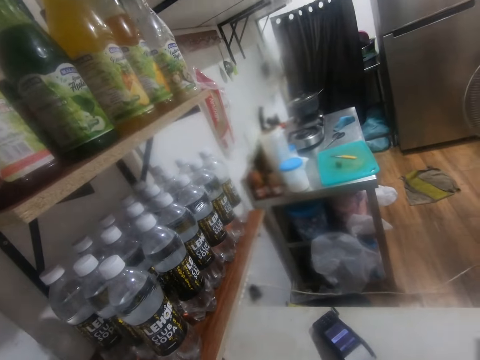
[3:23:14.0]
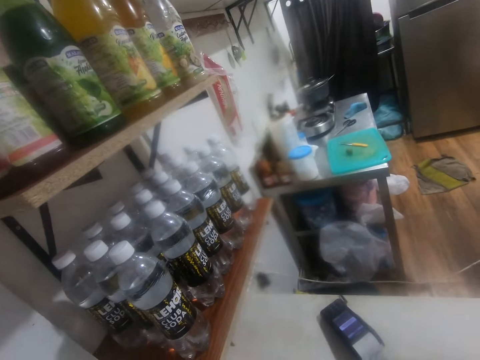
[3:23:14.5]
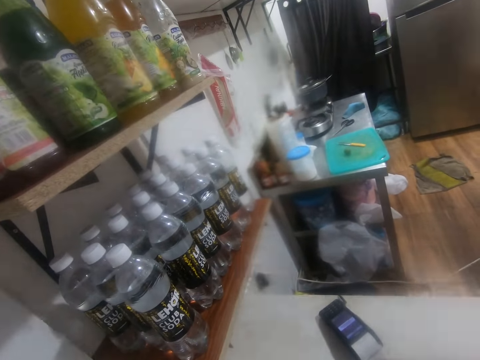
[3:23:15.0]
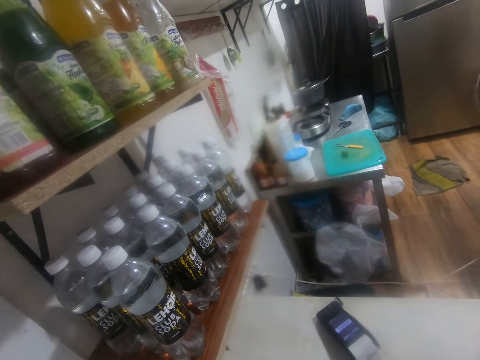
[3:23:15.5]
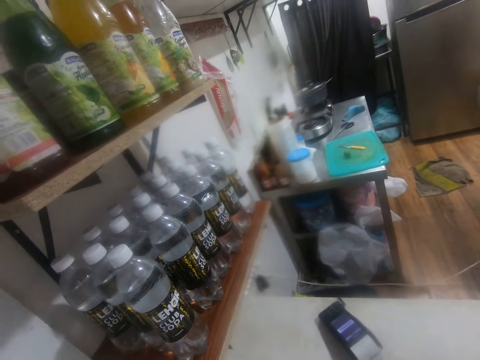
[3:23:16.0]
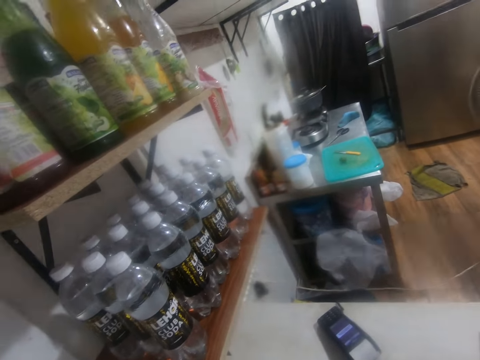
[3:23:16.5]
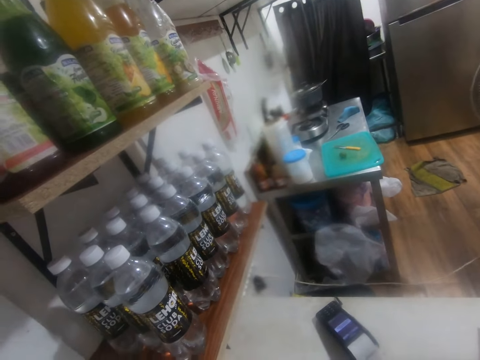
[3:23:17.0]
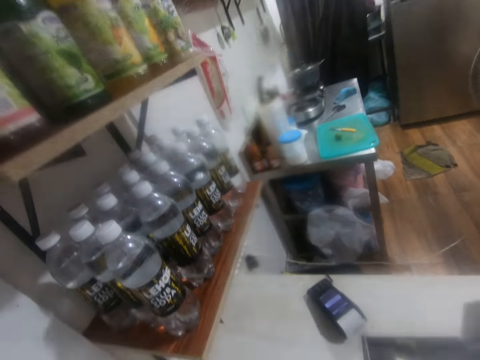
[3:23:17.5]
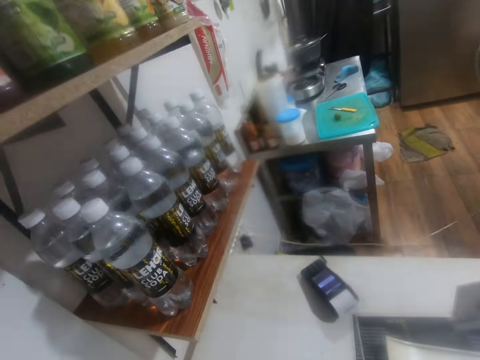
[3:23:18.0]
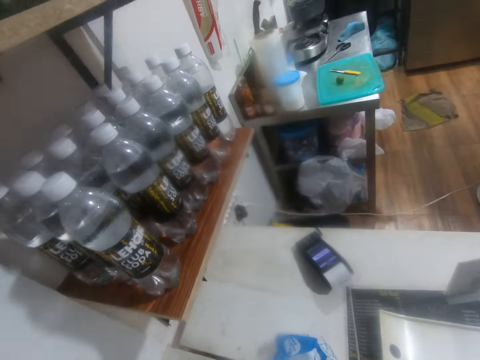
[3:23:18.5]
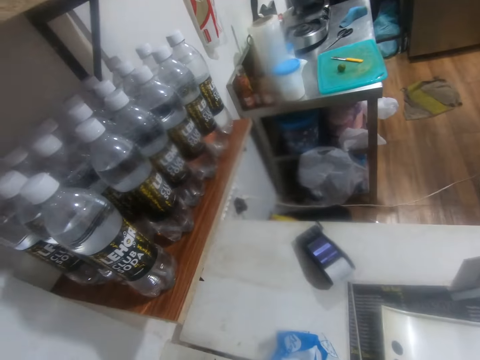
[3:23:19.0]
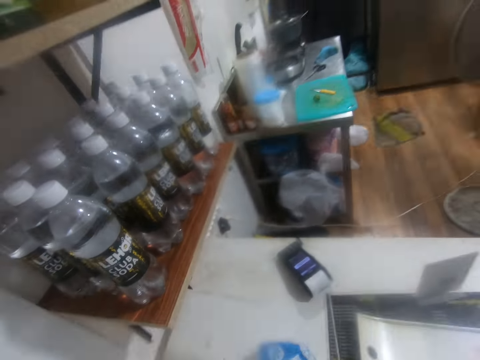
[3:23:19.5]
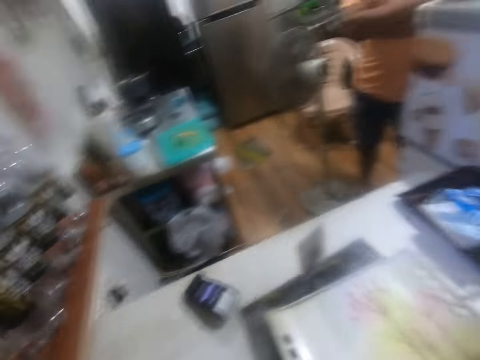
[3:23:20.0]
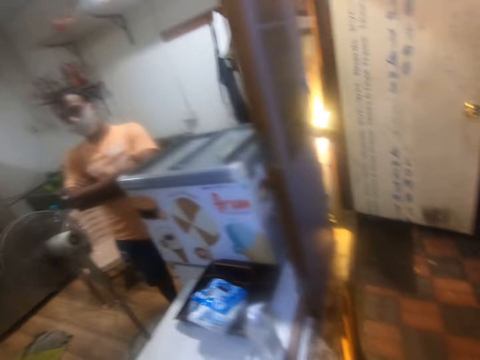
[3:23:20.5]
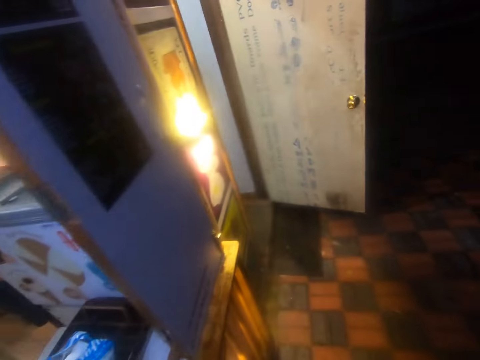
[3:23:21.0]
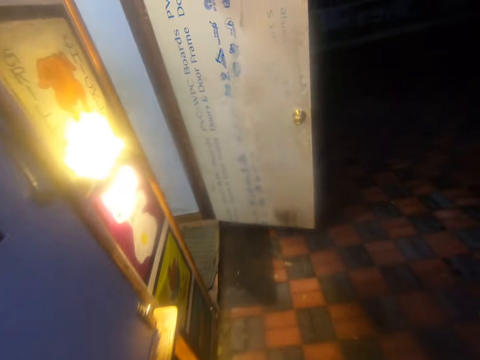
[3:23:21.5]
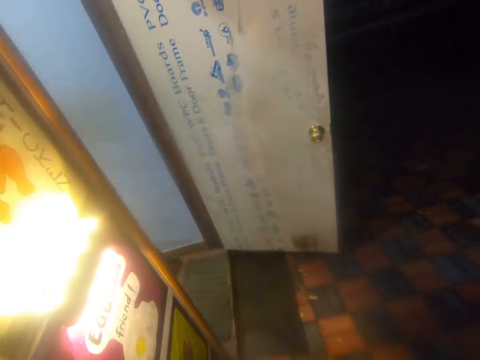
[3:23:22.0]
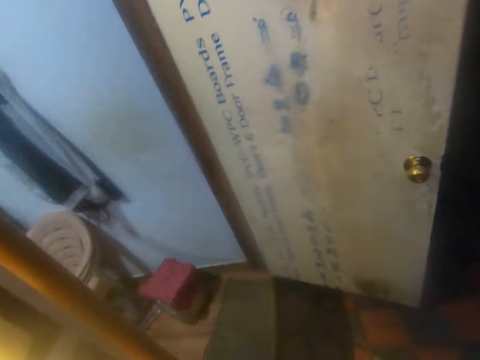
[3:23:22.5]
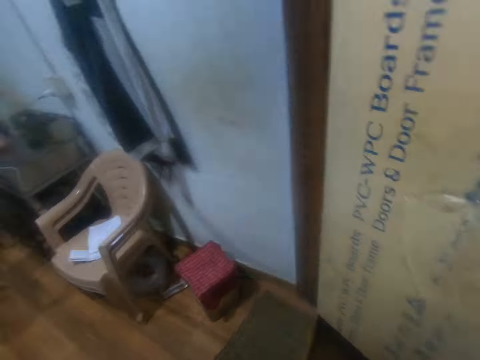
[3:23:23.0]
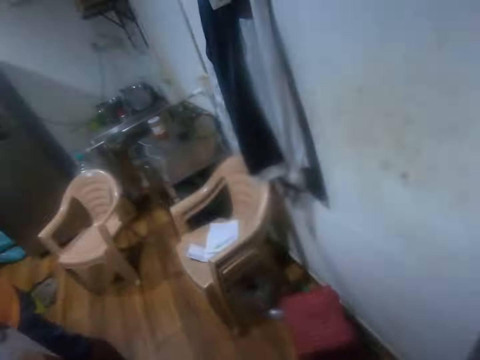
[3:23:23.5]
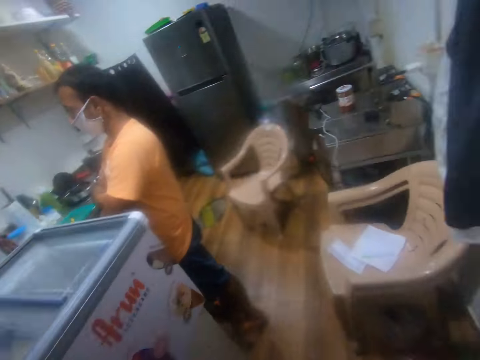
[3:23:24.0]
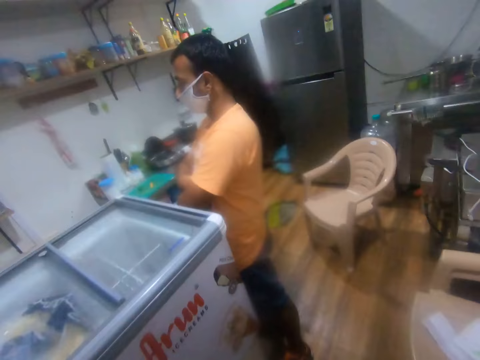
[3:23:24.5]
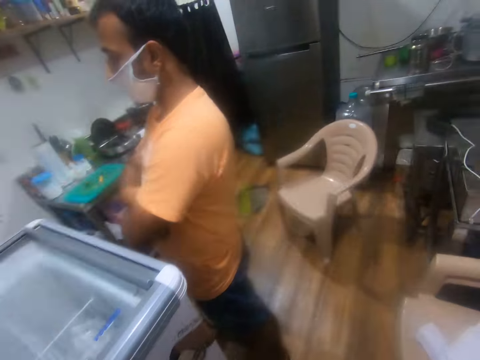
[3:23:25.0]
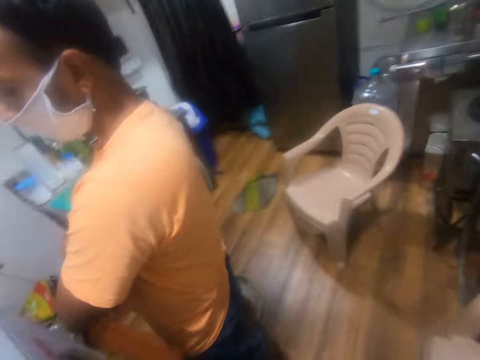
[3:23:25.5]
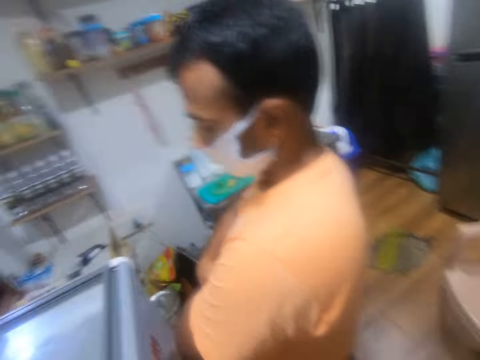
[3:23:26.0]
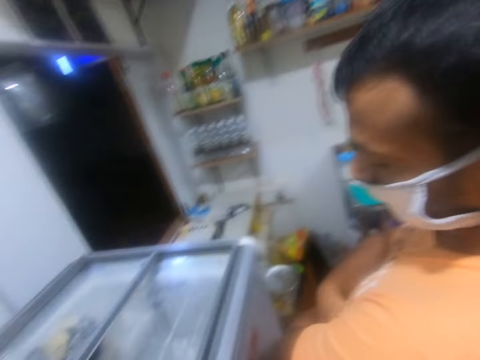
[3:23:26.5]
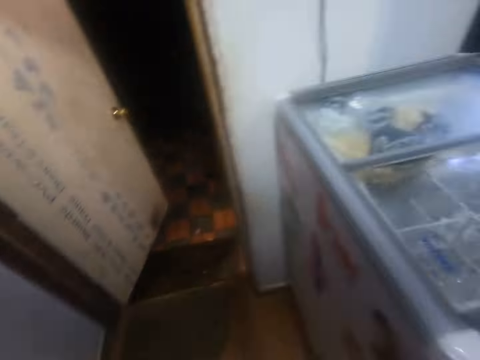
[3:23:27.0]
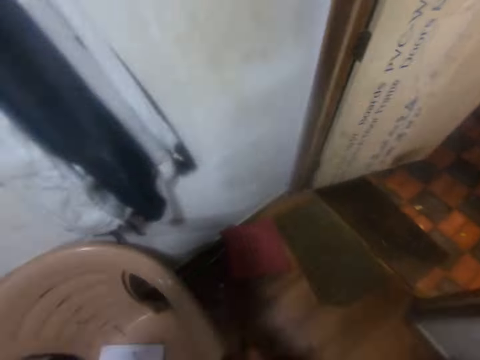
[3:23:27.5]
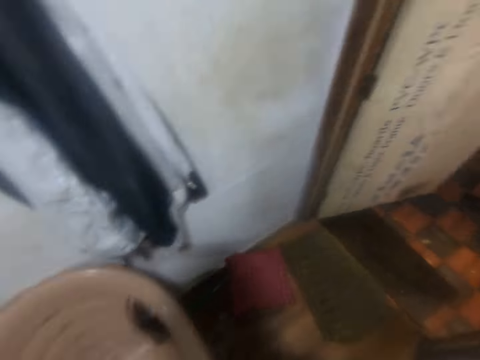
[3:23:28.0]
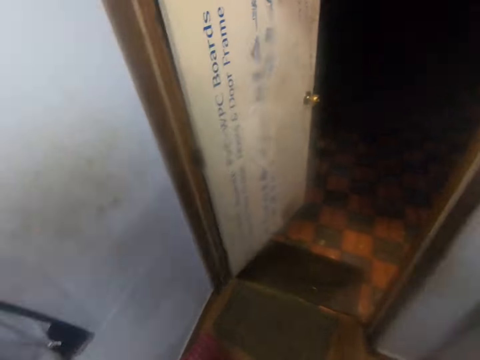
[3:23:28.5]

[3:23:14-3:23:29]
The camera wearer walks on the floor. They enter the kitchen. They interact with a man.

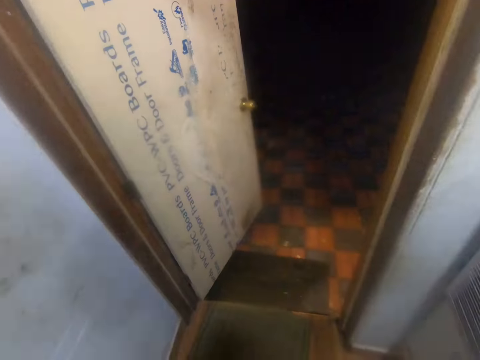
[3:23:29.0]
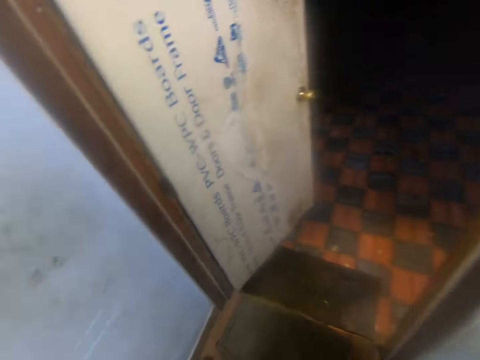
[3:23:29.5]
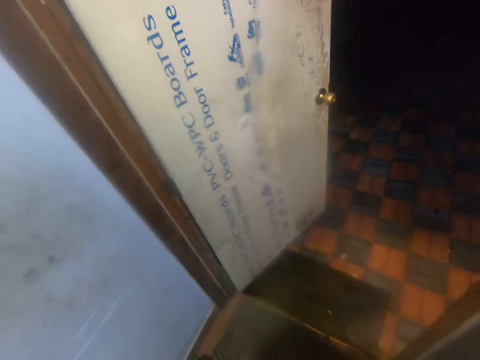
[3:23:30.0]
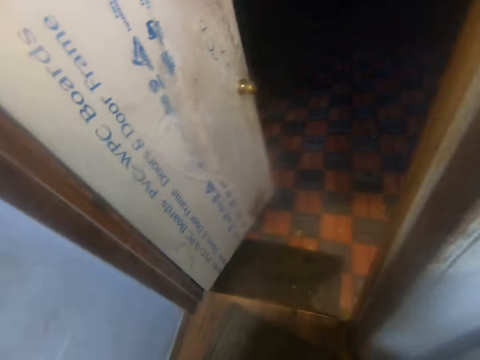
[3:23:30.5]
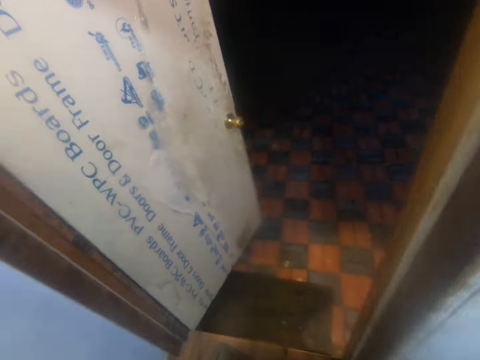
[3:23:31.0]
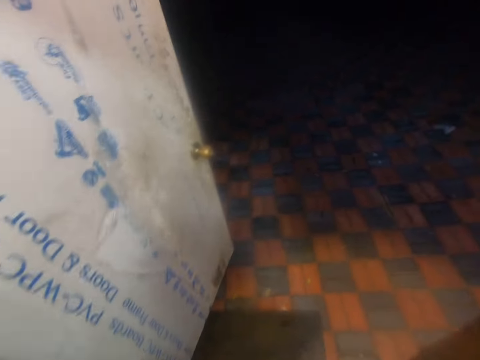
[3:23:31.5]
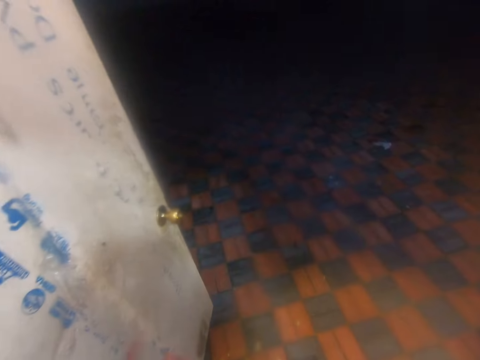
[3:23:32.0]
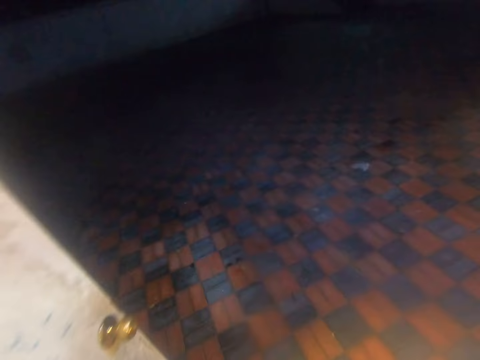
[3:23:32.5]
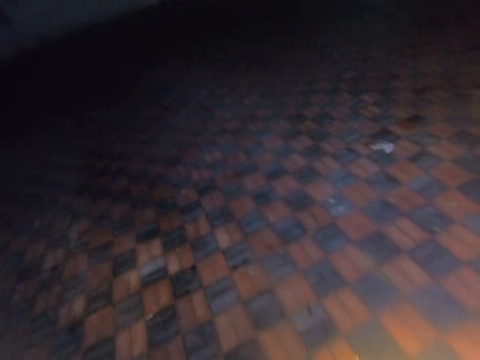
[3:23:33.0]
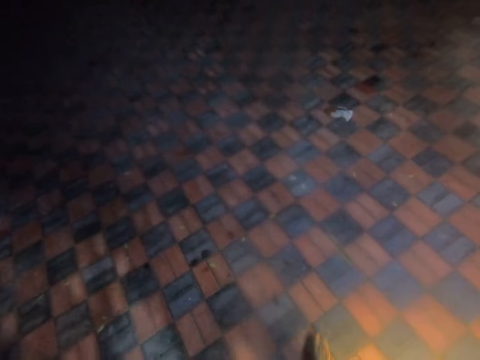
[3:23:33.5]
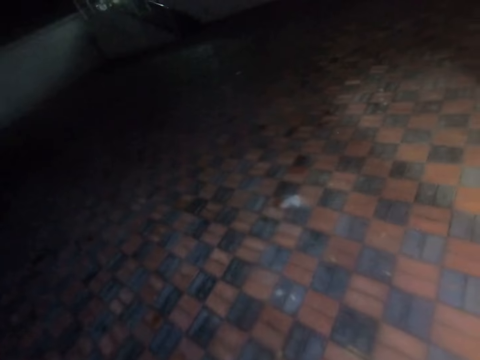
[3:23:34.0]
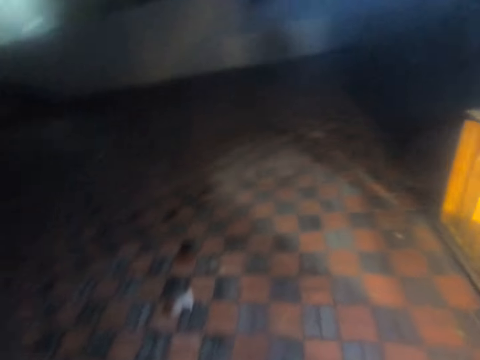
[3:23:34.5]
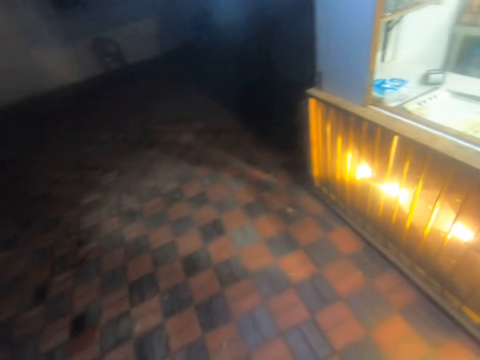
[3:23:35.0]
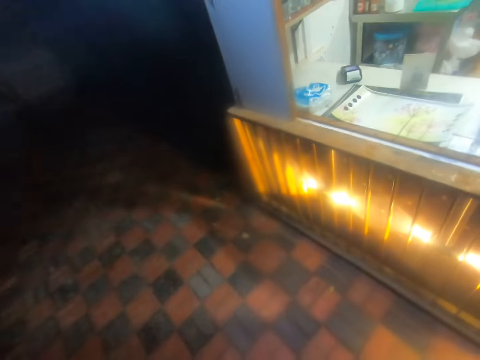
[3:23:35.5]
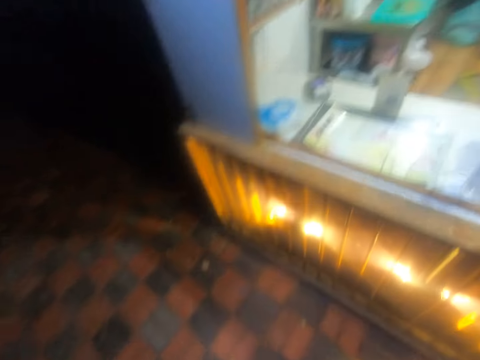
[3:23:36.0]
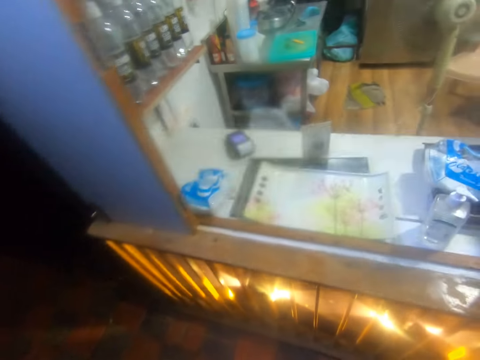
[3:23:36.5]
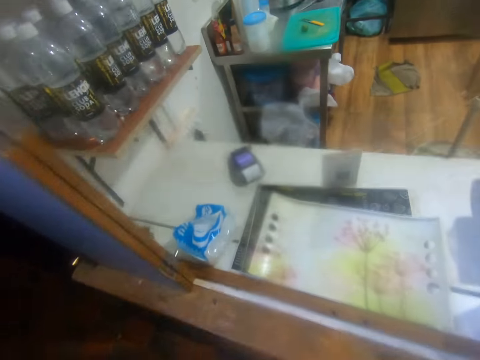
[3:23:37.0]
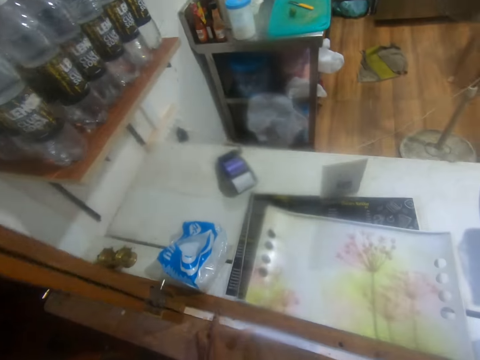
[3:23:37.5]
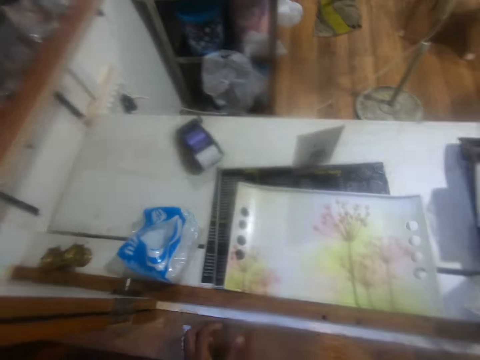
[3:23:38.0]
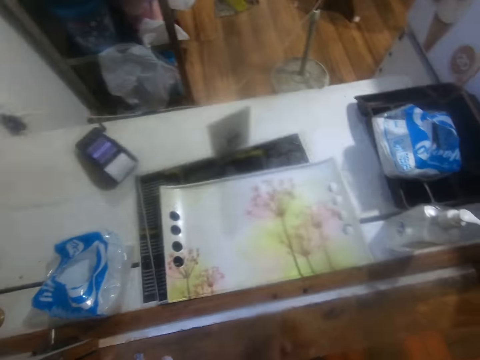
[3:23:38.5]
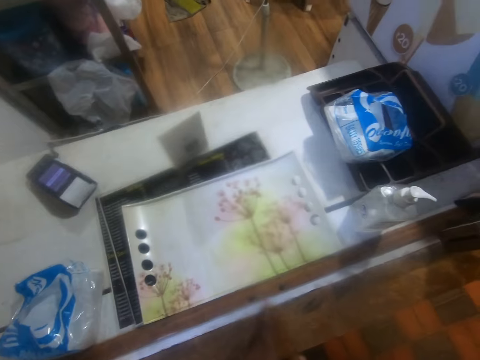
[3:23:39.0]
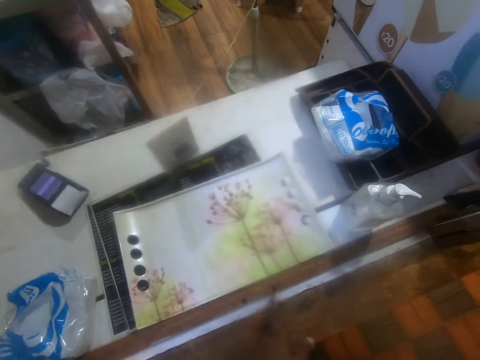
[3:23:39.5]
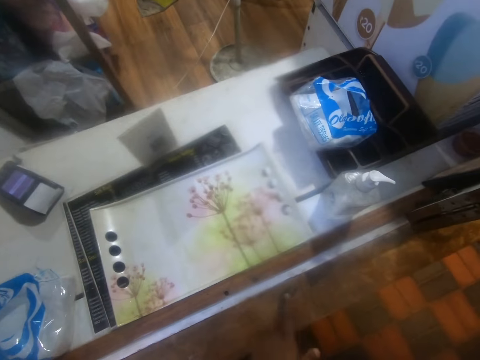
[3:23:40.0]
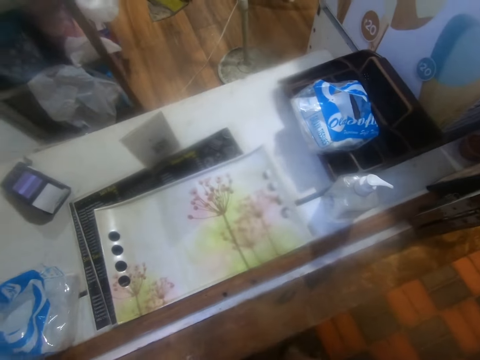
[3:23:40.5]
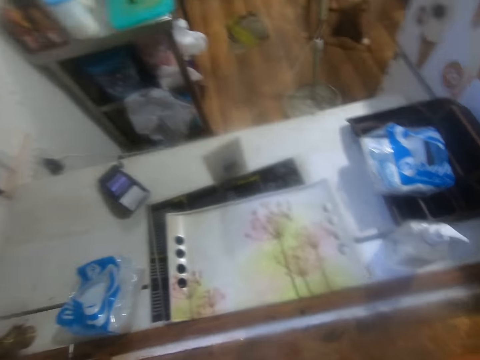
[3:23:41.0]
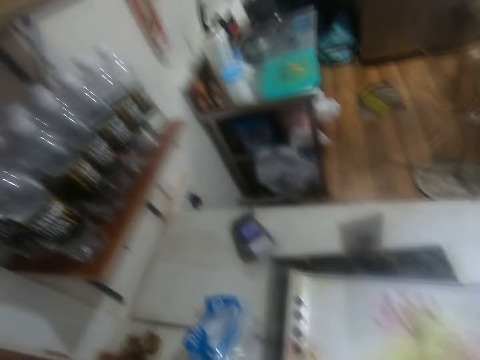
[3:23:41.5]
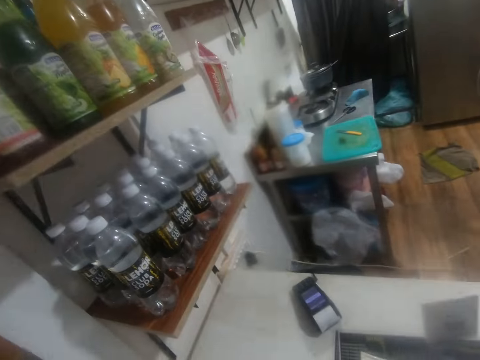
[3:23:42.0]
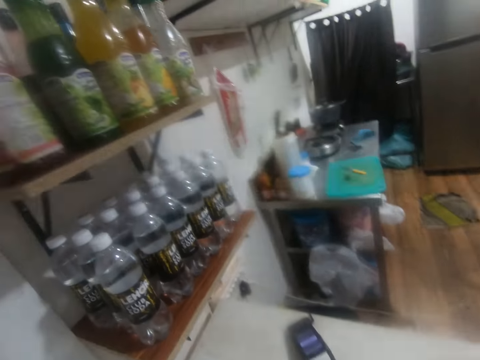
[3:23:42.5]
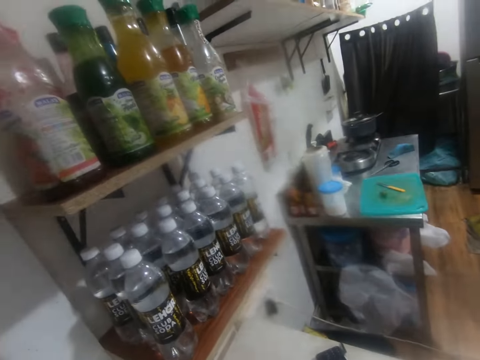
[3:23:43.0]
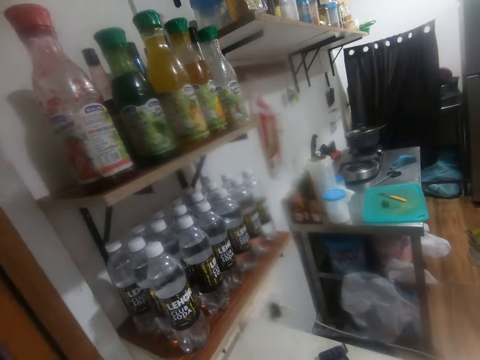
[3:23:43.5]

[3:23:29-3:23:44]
The camera wearer leaves the kitchen. They touch the counter.
